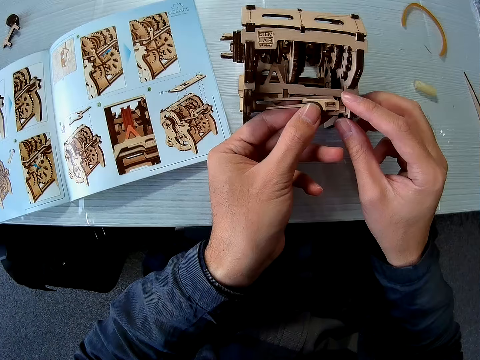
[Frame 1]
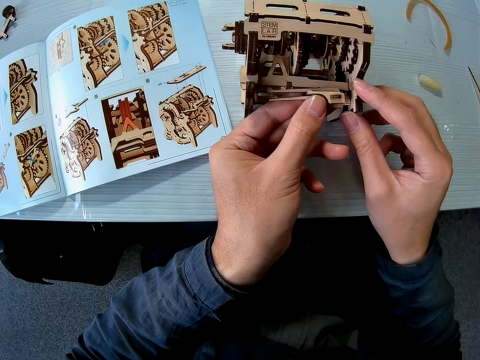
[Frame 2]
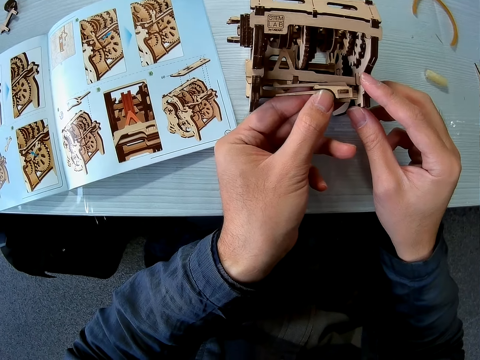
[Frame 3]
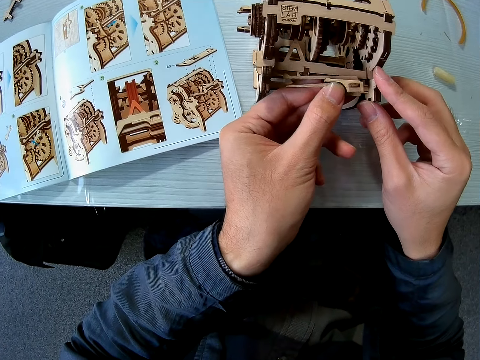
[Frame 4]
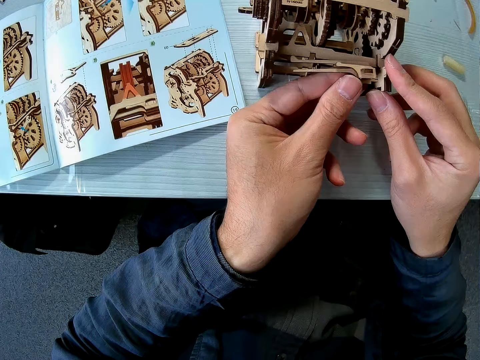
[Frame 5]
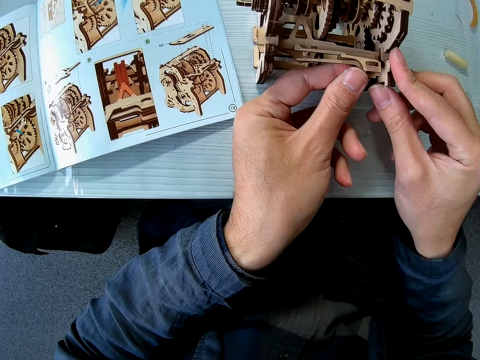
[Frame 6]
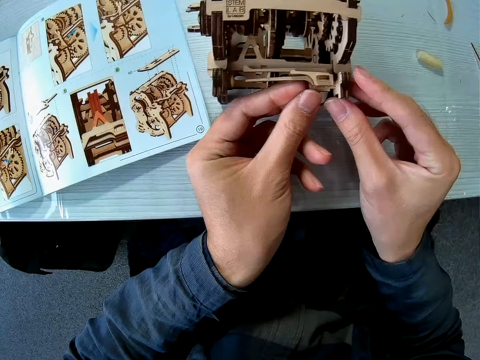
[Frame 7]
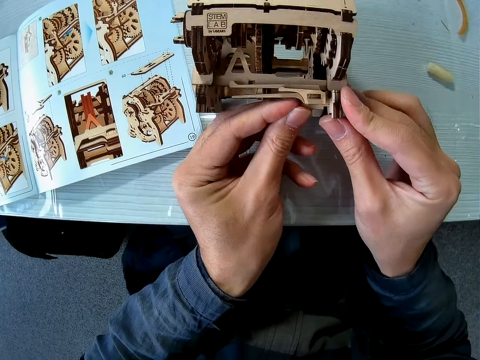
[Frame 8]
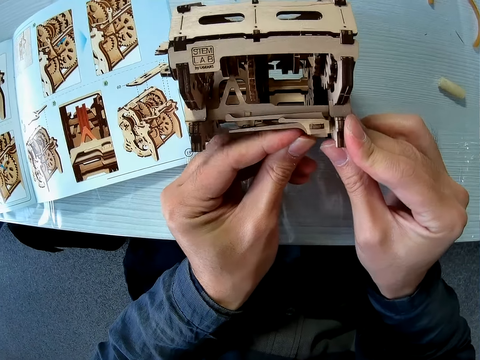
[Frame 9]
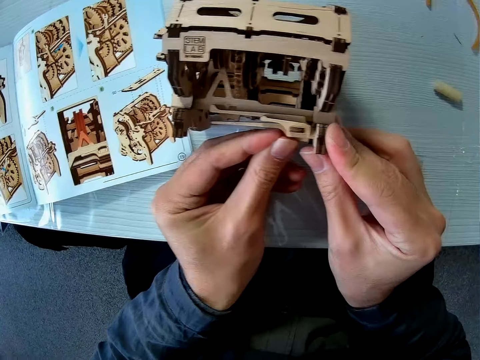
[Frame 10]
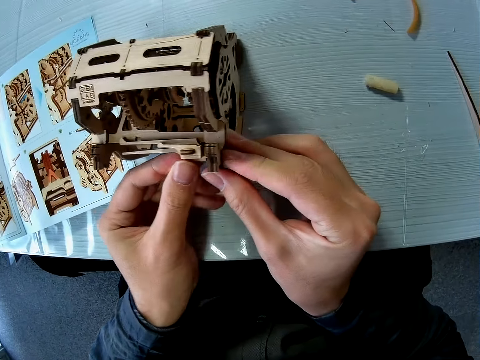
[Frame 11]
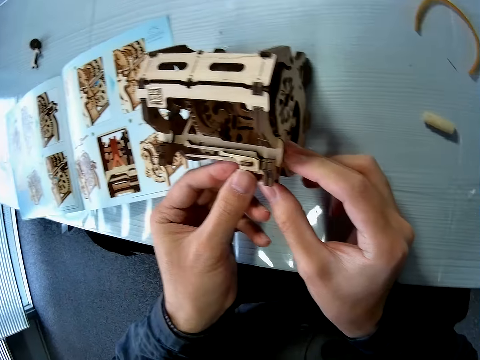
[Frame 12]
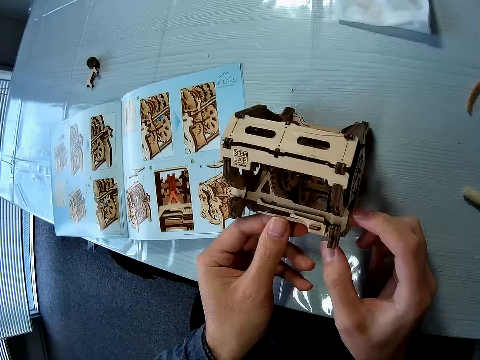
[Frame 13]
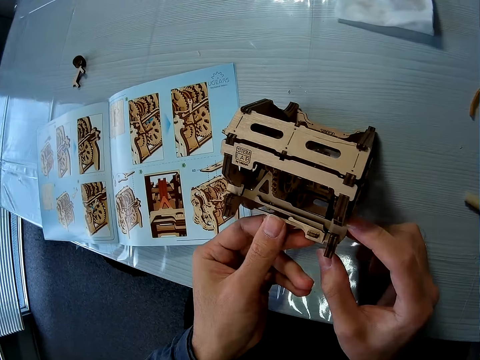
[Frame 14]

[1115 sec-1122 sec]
The camera wearer attaches the wood piece to the wooden mechanical model.

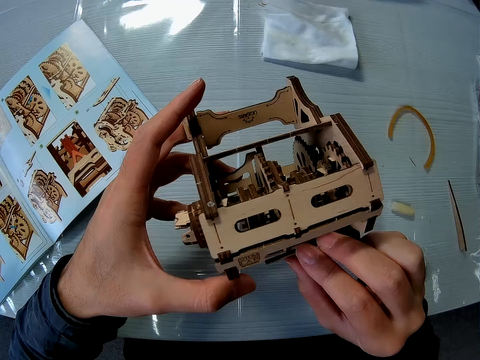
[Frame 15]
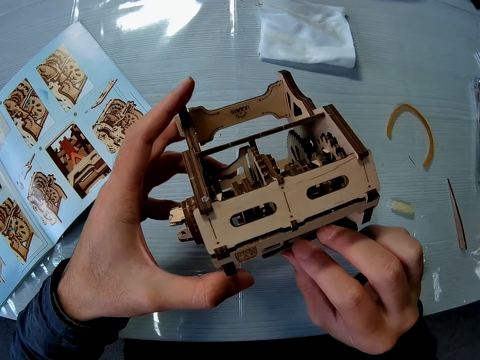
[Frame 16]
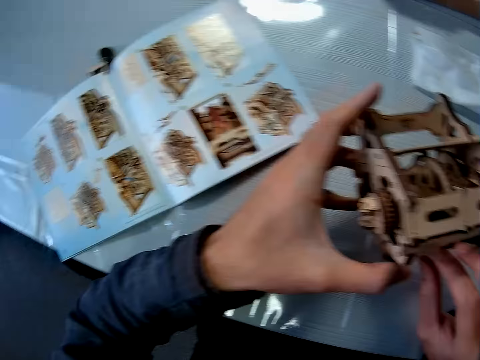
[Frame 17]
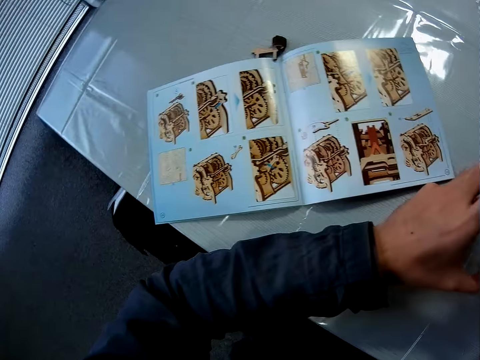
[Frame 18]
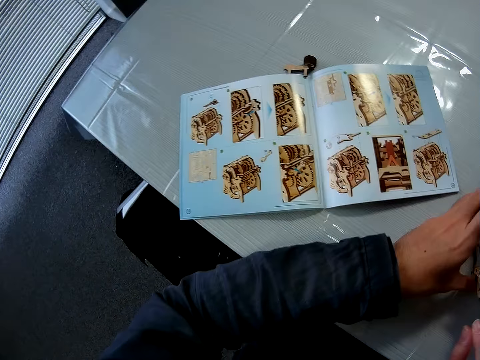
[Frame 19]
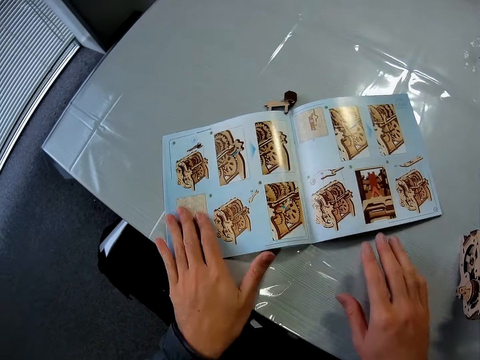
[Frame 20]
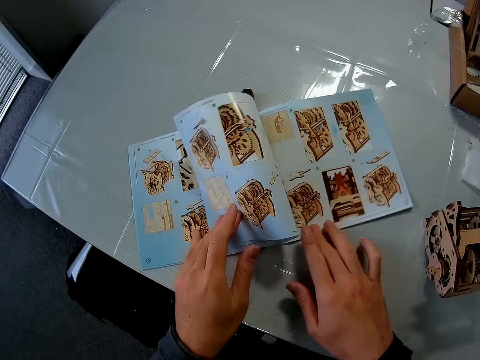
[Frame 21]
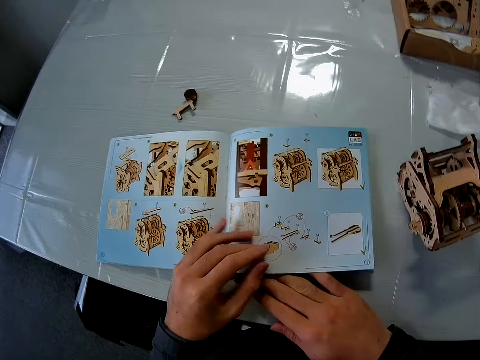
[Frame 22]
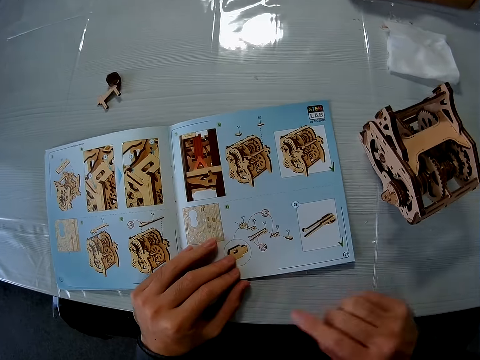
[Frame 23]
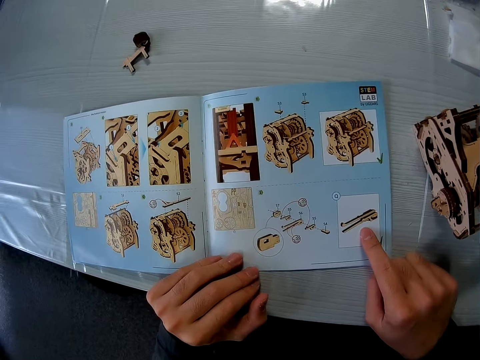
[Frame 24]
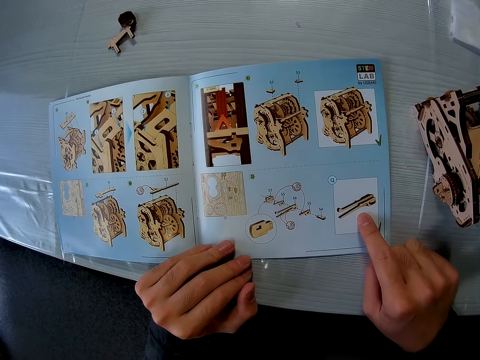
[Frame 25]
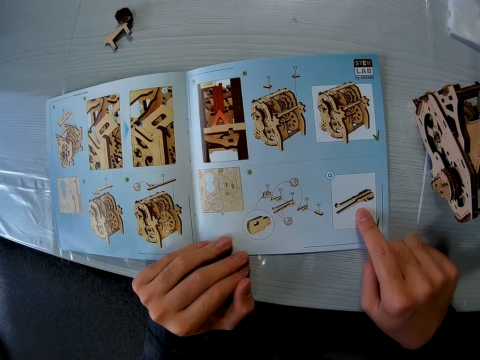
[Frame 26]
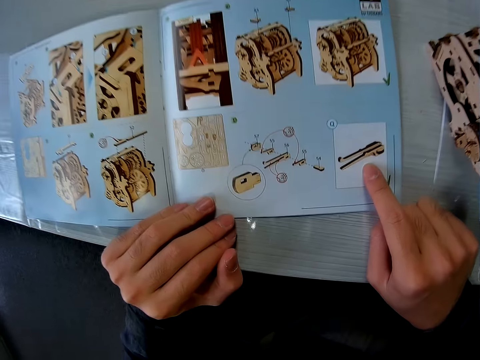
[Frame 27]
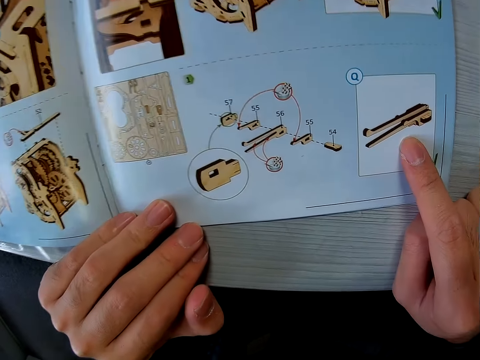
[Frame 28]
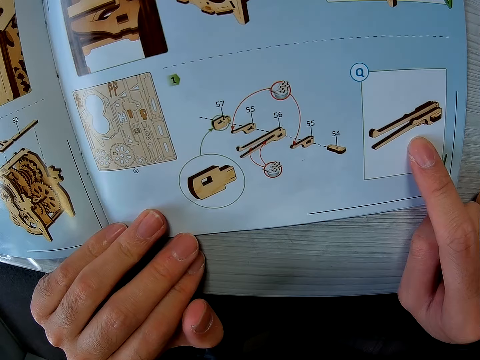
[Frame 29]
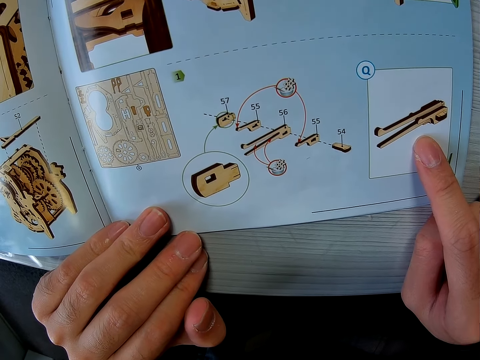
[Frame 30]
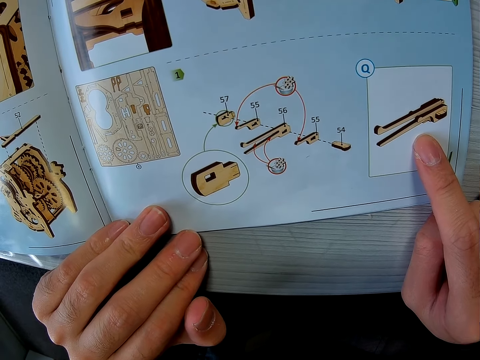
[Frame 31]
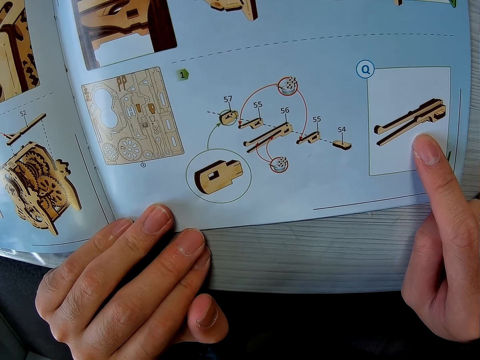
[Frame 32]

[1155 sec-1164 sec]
The camera wearer drops the wooden mechanical model on the table. They turn a page in the book on the table. They look at the sketch book. They touch the book on the table.

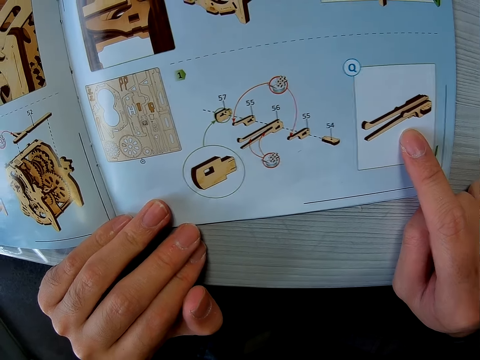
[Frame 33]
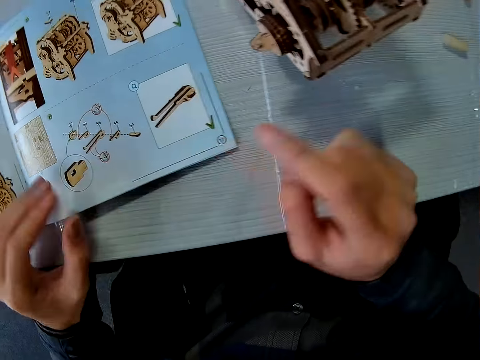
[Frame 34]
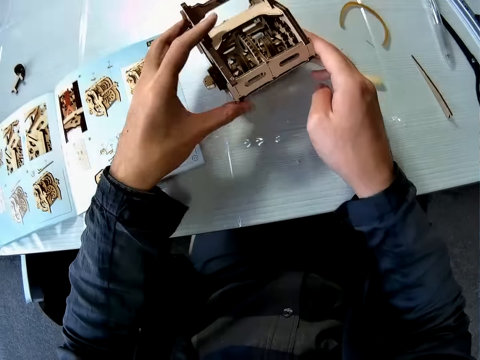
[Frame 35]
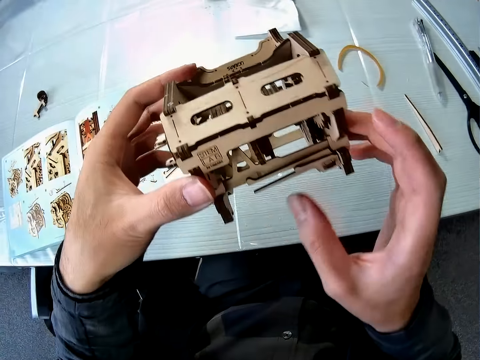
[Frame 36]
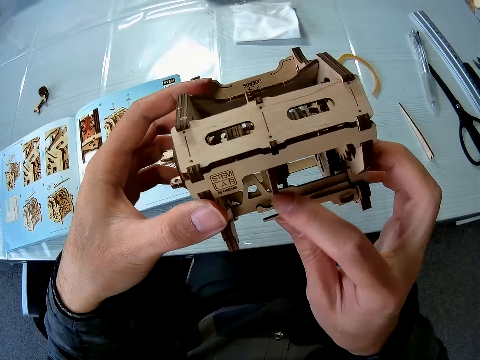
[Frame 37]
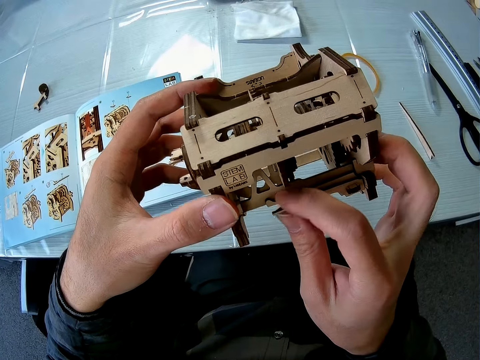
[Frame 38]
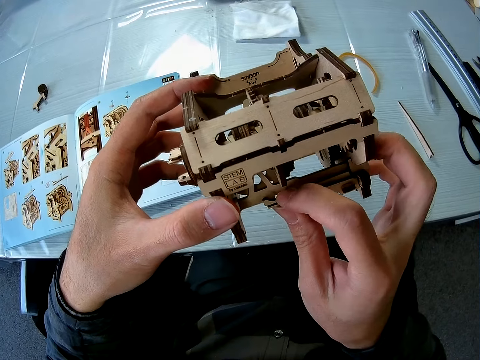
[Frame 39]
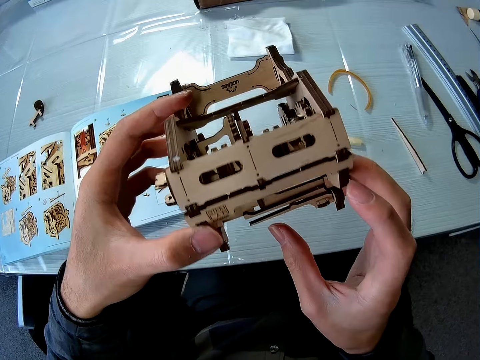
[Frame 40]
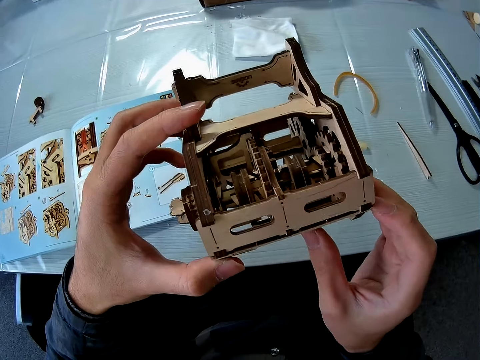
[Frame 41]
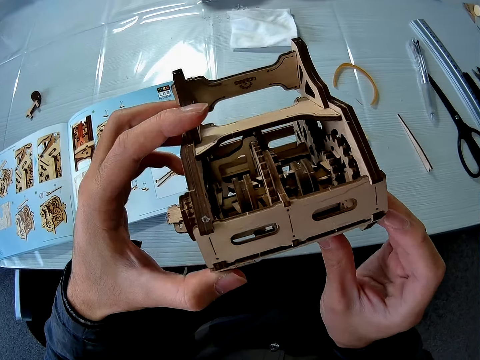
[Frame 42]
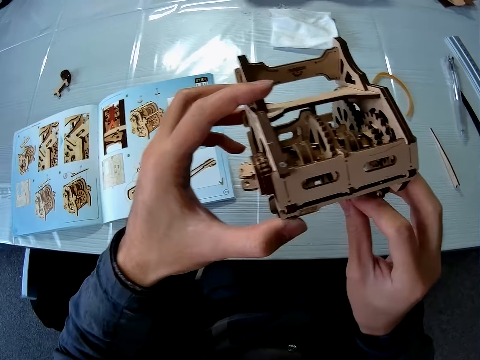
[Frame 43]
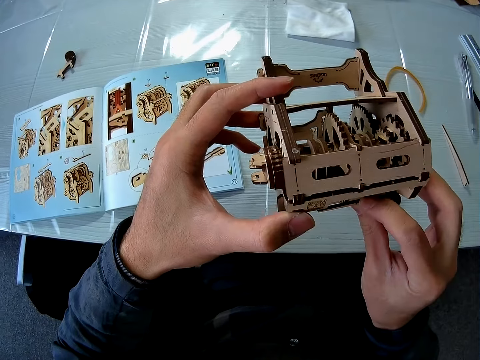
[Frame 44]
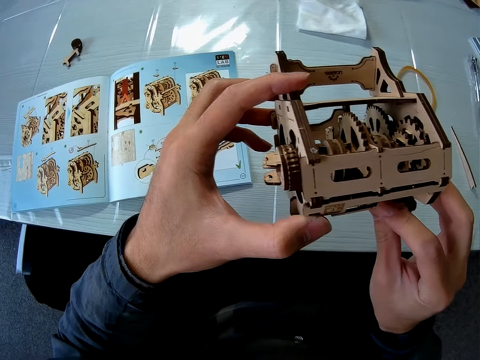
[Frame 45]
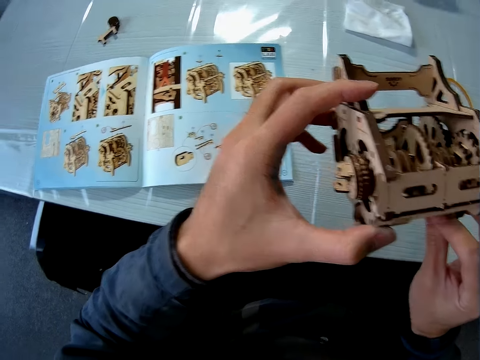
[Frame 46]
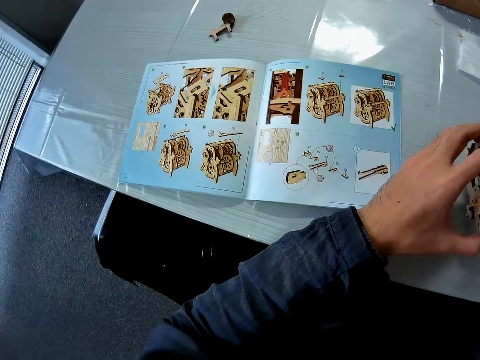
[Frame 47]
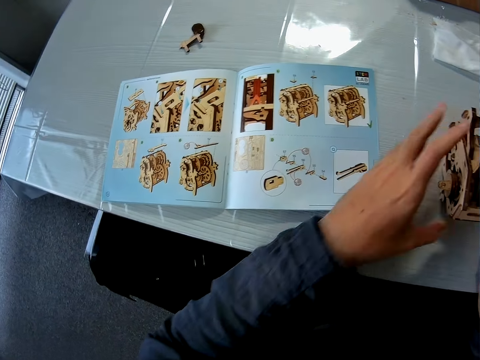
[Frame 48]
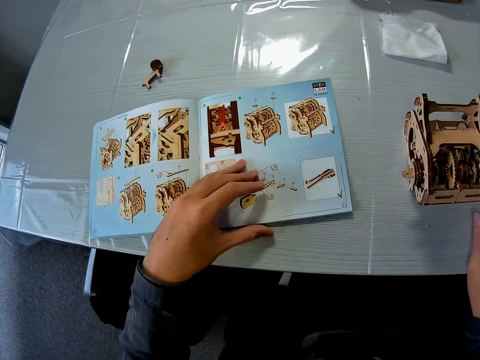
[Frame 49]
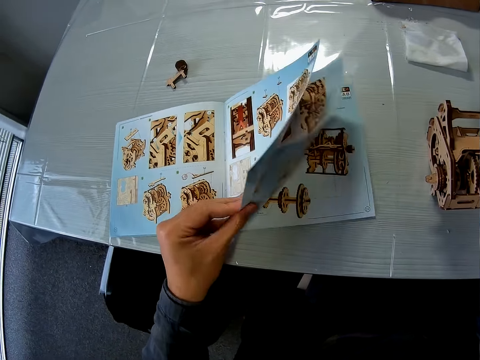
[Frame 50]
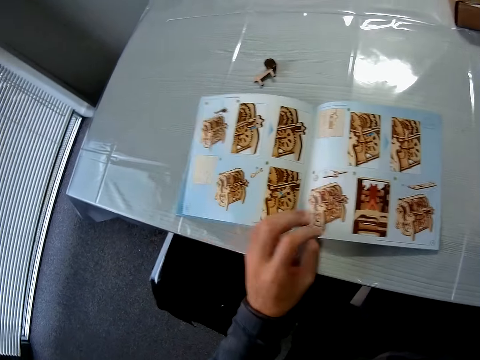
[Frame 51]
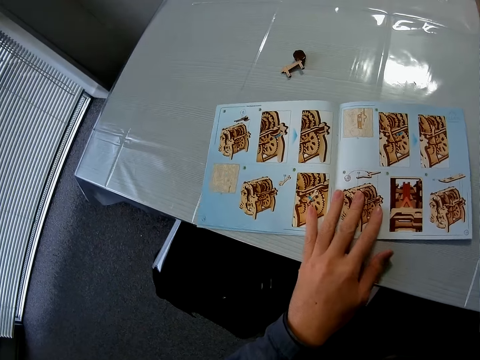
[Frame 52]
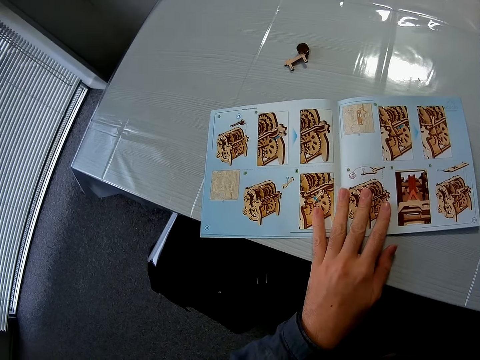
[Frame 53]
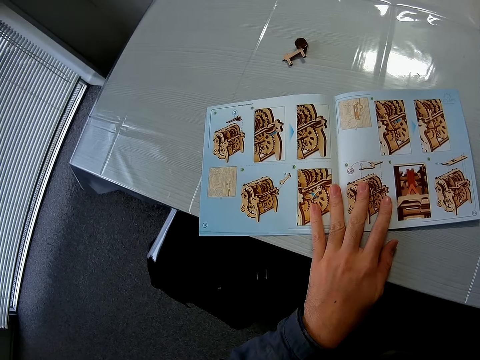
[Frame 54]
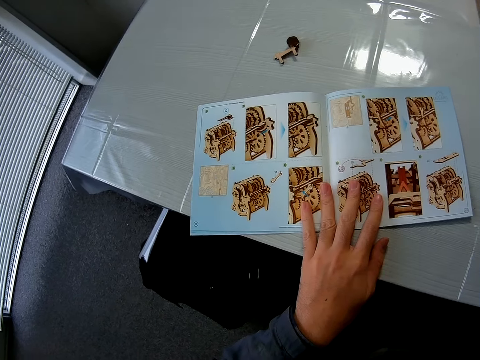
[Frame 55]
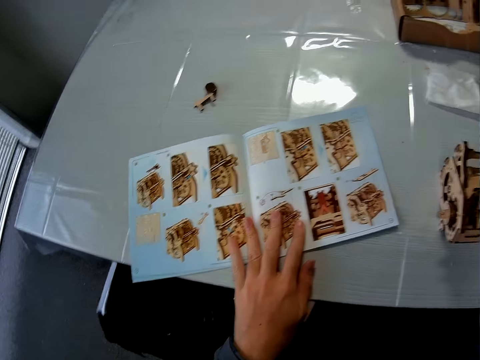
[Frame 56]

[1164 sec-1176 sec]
The camera wearer picks up the wooden mechanical model on the table. They adjust the wooden mechanical model. They drop the wooden mechanical model on the table. They turn a page in the book on the table. They look at the sketch book.
